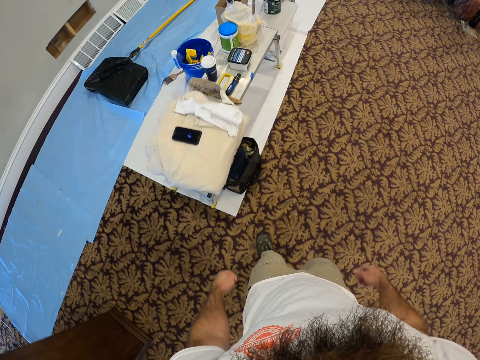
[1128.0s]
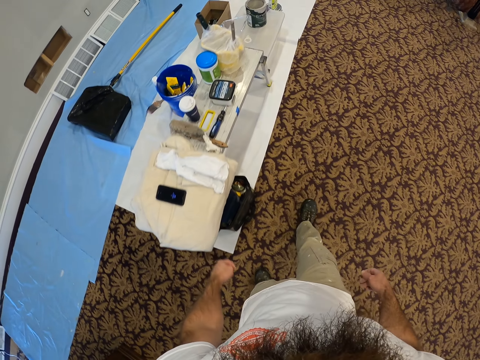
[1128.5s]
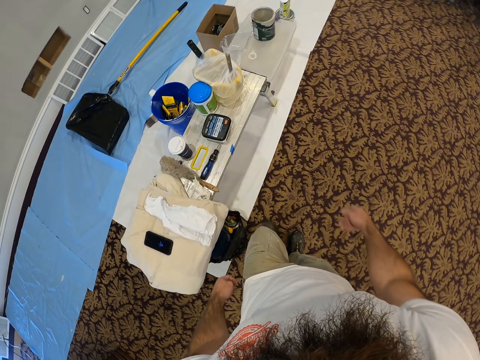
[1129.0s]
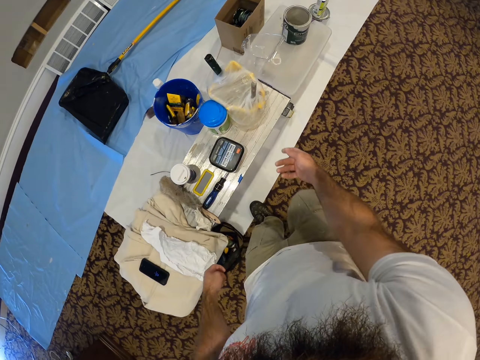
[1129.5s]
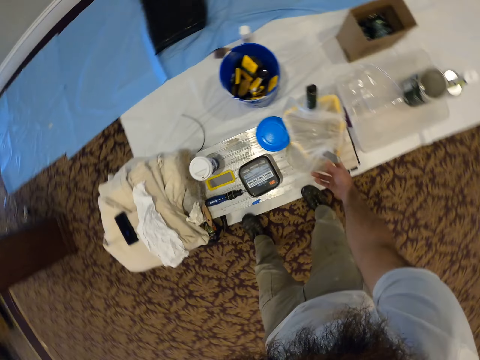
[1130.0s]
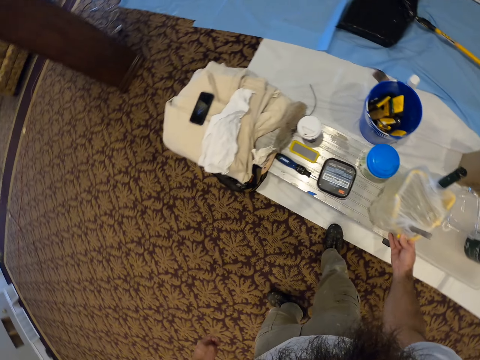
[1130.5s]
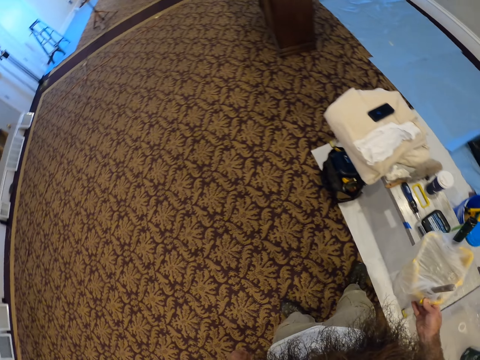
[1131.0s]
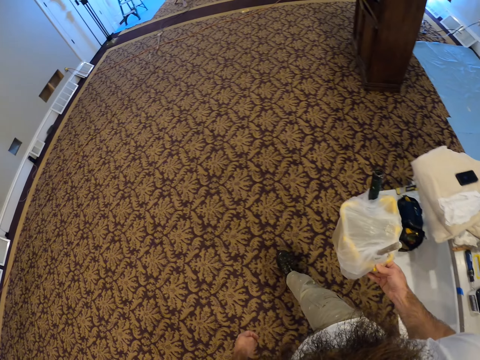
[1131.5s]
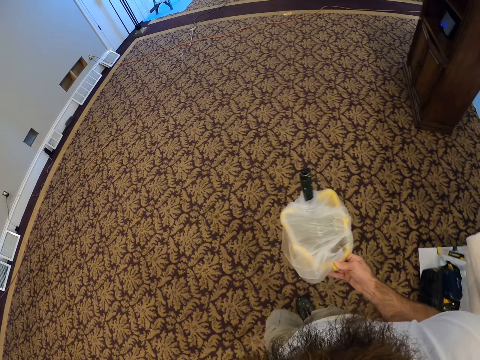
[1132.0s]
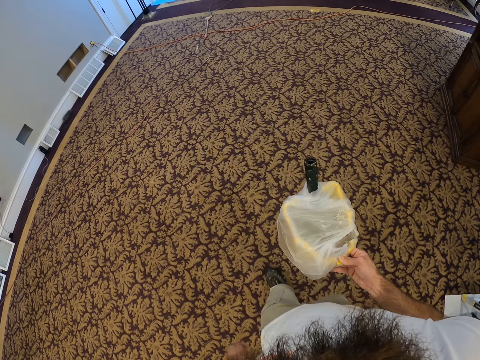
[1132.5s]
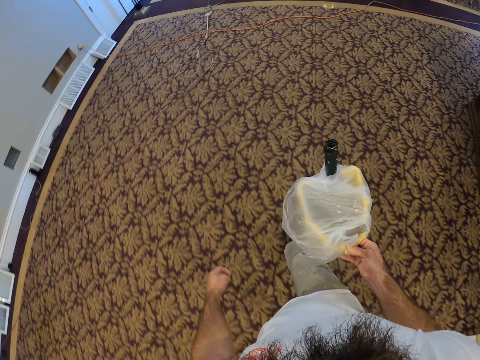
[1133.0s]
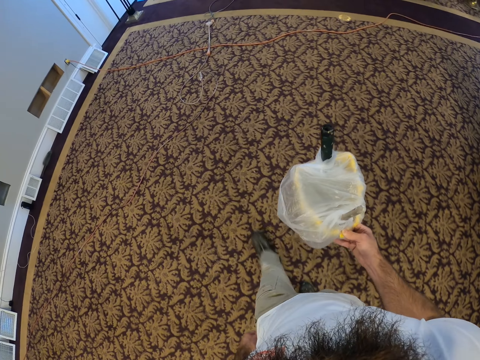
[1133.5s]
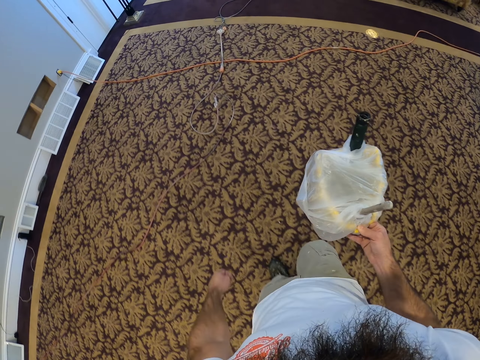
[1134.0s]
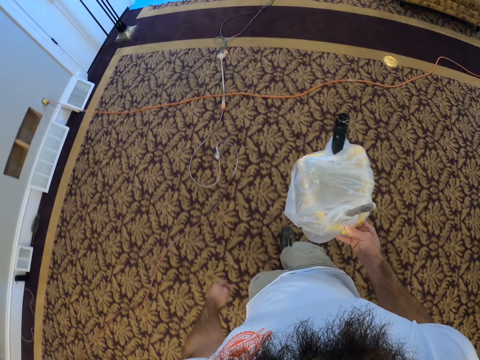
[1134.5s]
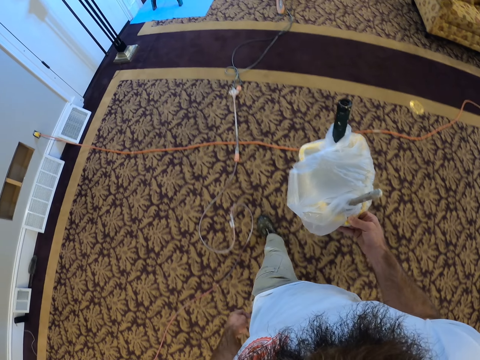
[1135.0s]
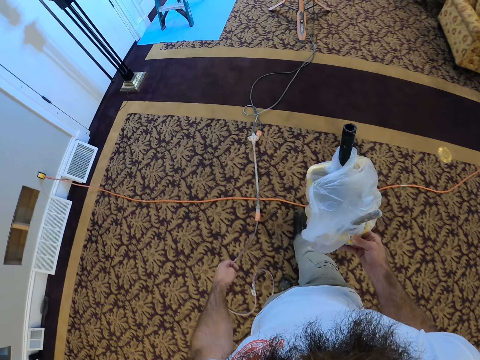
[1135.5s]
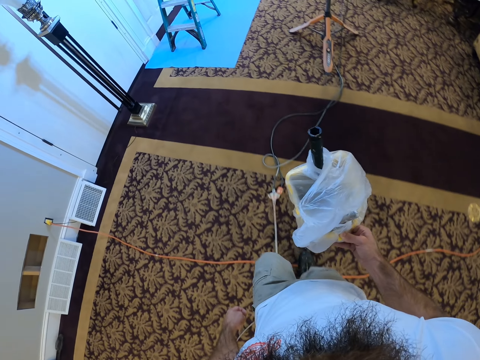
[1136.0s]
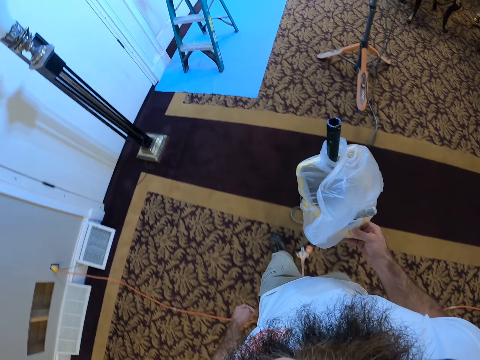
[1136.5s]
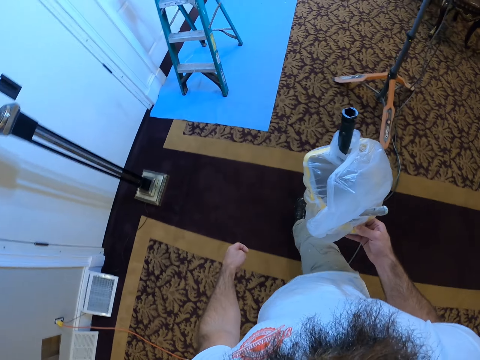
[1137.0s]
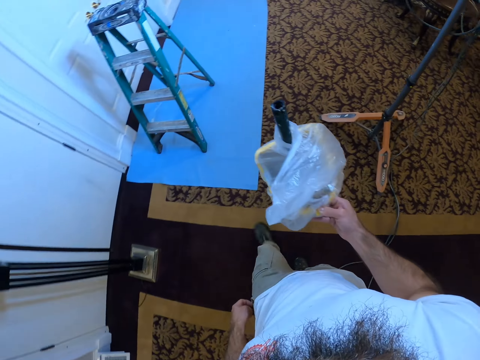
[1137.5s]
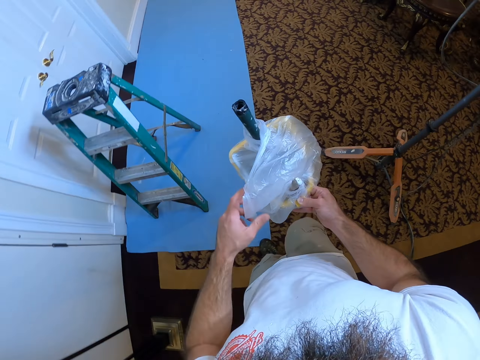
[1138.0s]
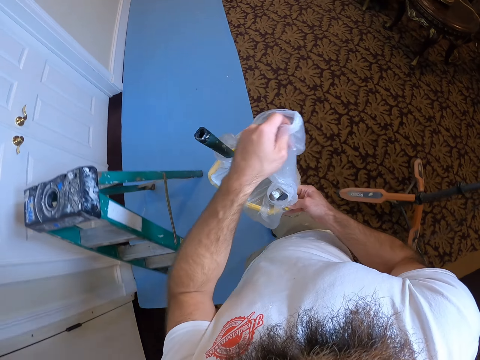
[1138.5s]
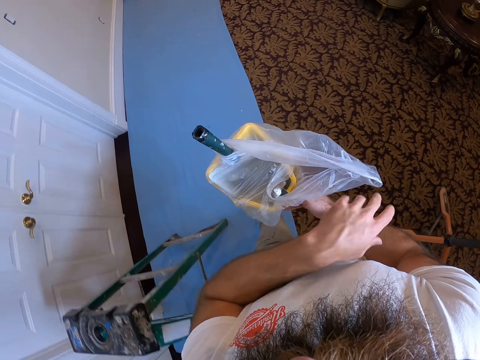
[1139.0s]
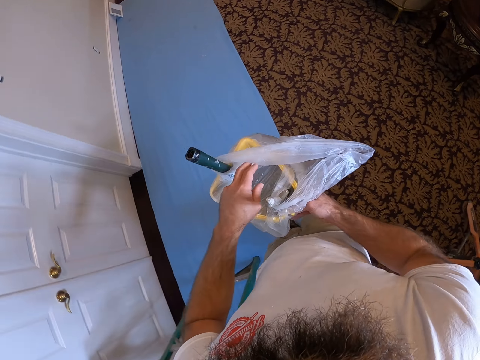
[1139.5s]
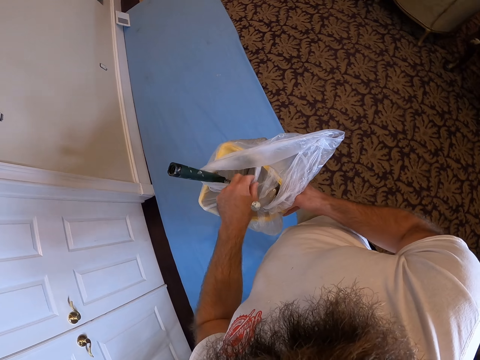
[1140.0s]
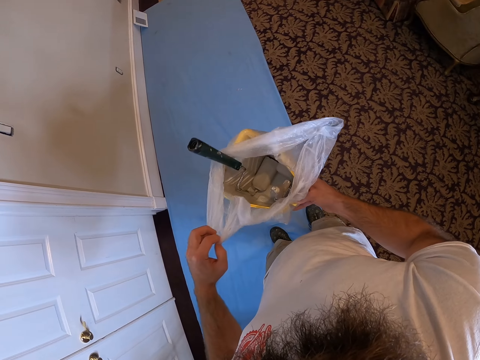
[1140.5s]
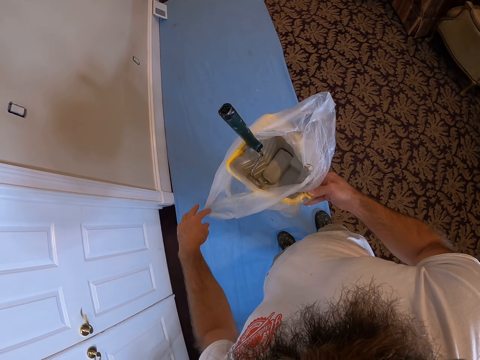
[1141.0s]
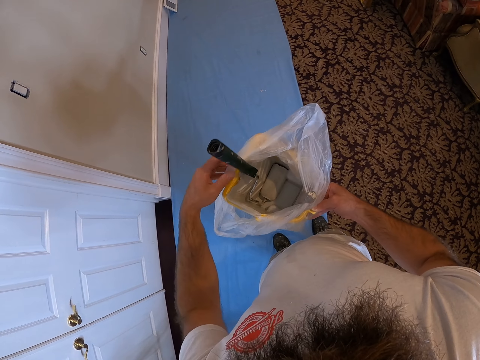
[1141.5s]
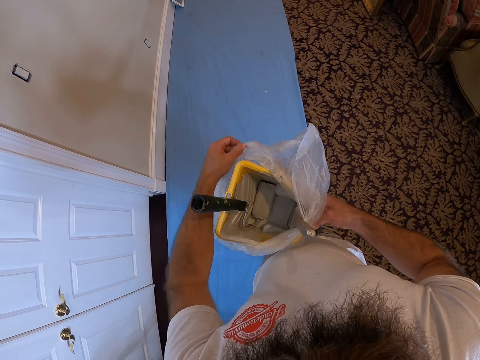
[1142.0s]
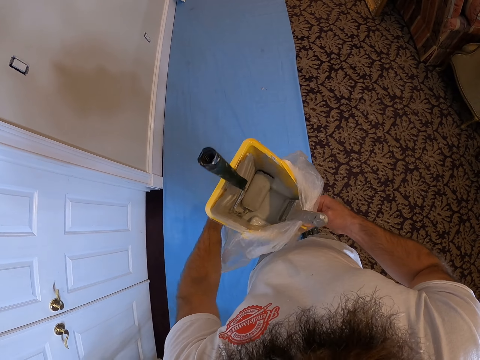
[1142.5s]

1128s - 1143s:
The camera wearer lifts a paint bucket from a bench with his right hand. He moves a nylon on the paint bucket with his left hand. He uncovers the paint bucket.

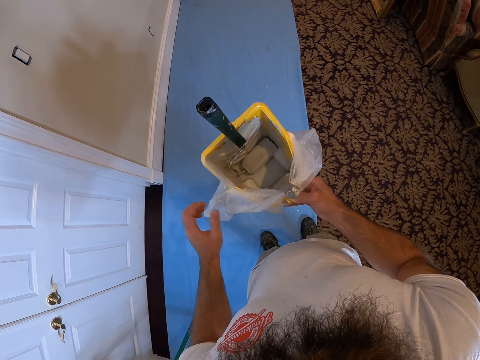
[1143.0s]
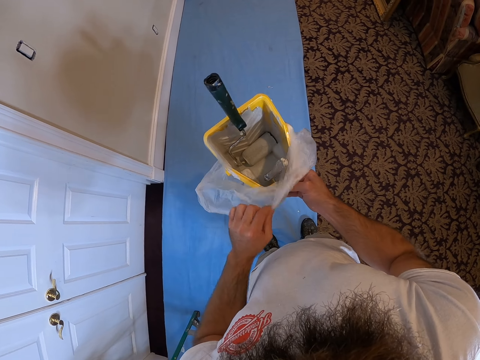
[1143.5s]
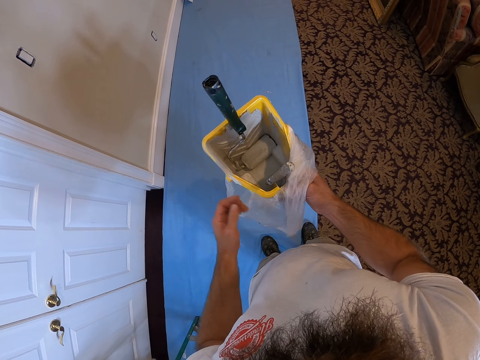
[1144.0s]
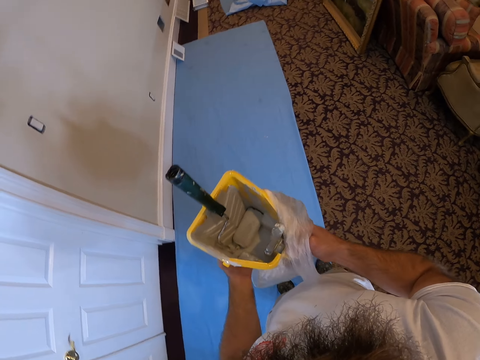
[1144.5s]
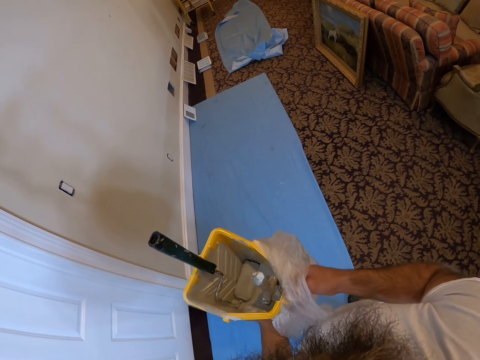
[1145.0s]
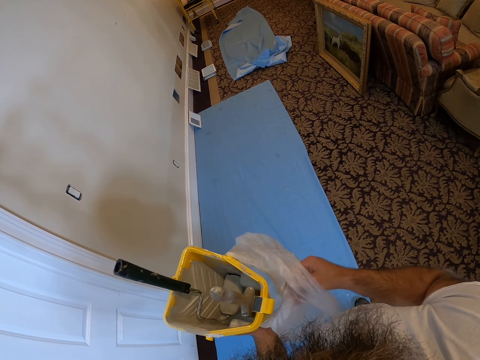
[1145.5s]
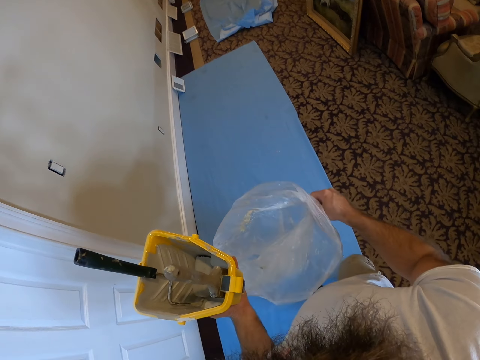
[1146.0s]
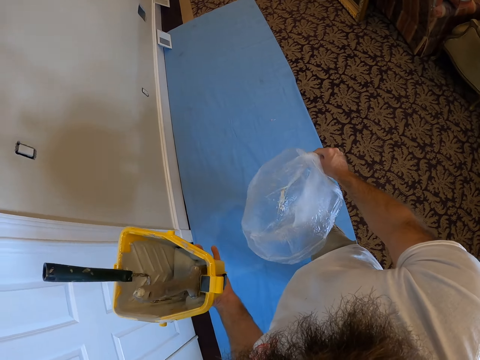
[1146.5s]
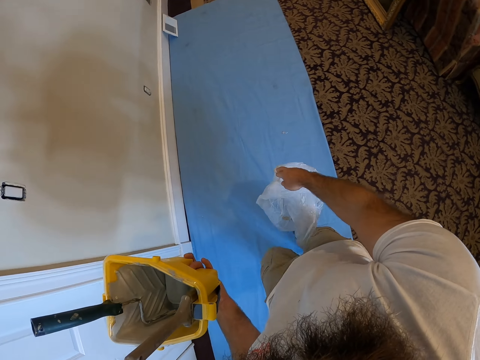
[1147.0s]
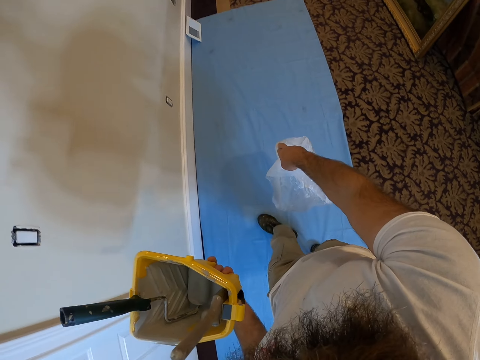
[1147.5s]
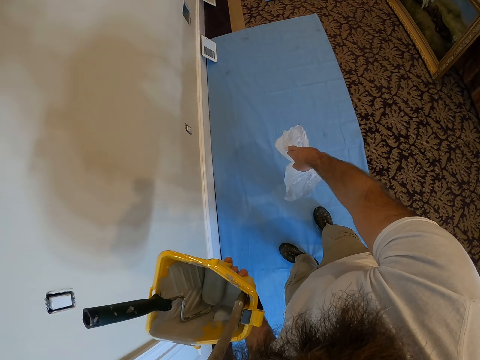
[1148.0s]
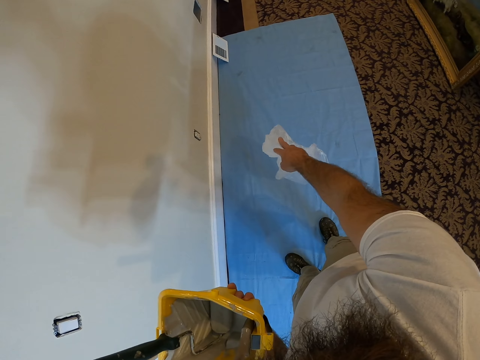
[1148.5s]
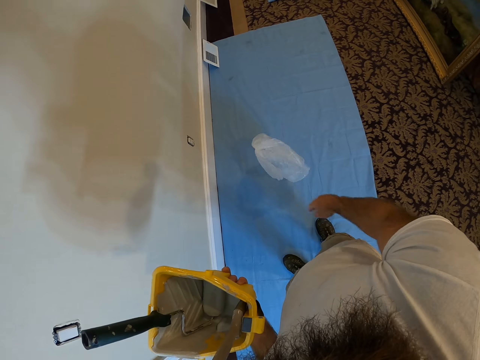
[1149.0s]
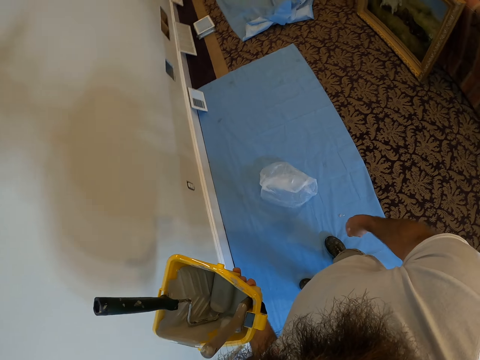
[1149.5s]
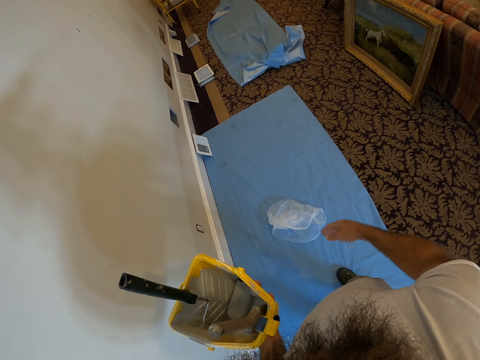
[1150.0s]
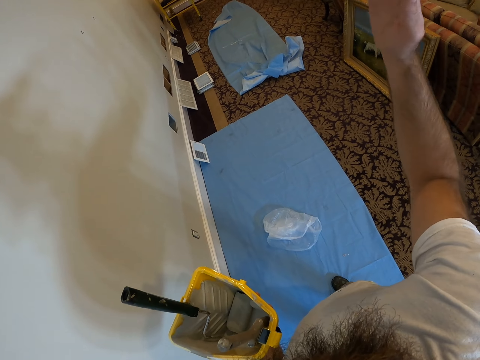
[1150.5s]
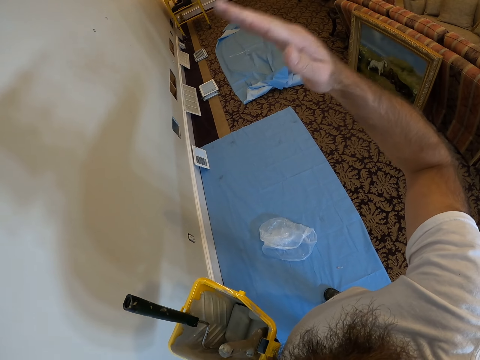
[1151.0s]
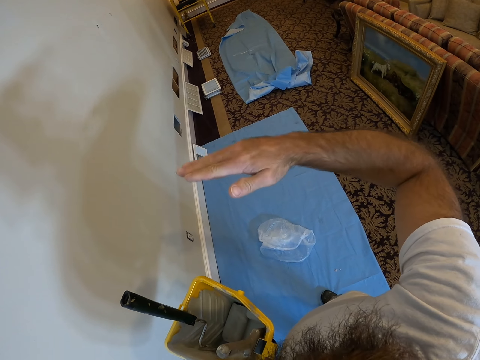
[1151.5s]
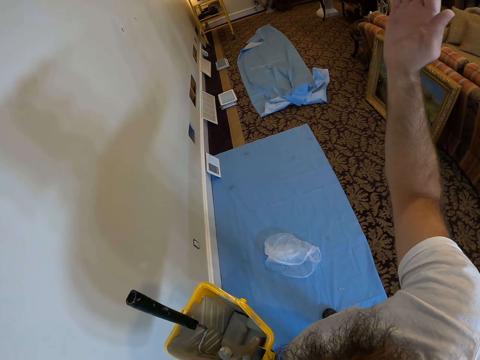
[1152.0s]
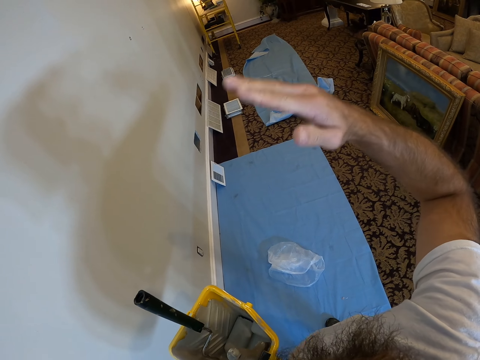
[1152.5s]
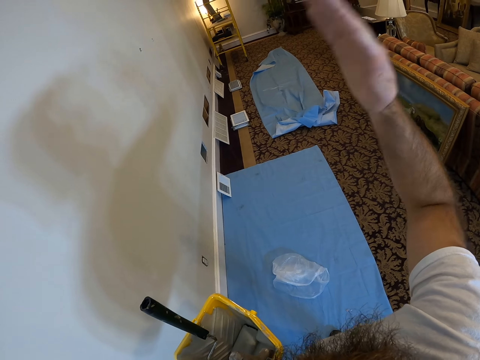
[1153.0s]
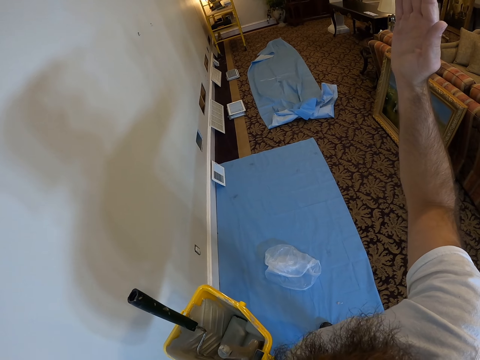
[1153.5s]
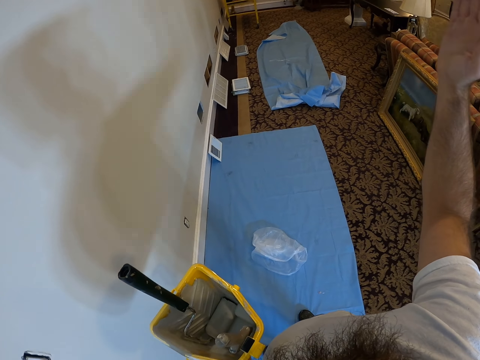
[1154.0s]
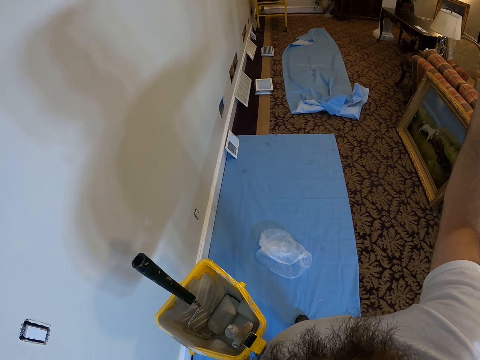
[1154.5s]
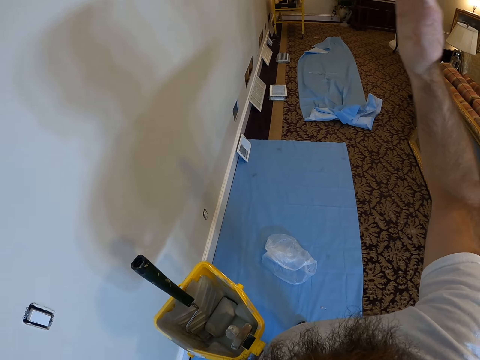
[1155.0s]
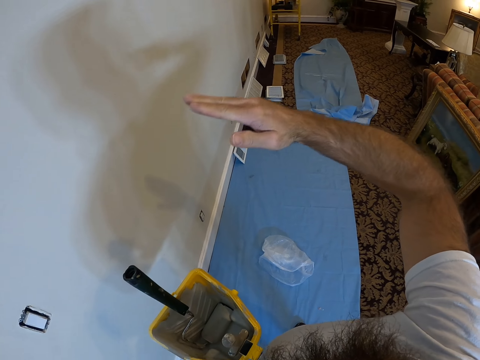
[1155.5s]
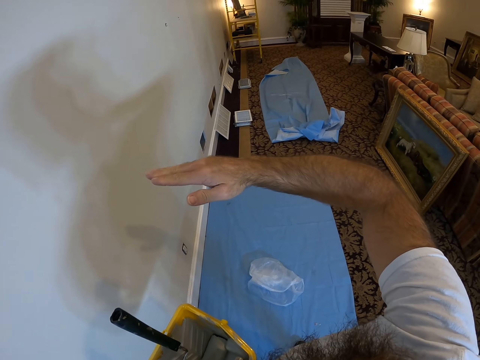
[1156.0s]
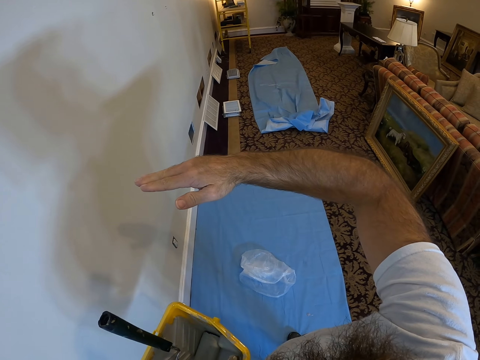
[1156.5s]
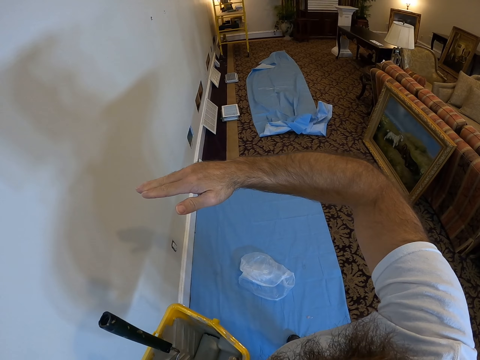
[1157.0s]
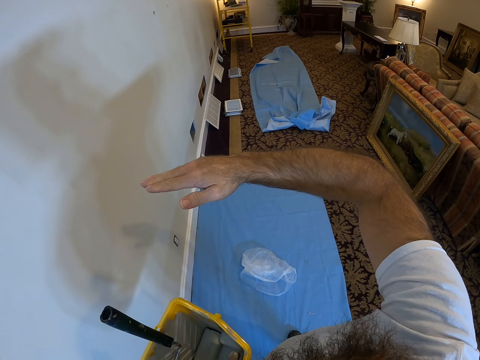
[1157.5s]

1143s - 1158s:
The camera wearer removes the nylon from the paint bucket with his right hand. He drops the nylon in his right hand on the floor. He waves his right hand in the air.
